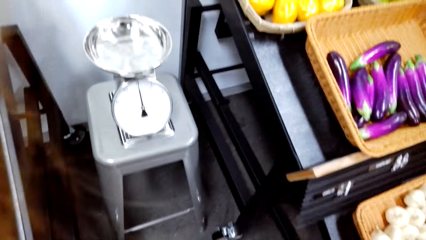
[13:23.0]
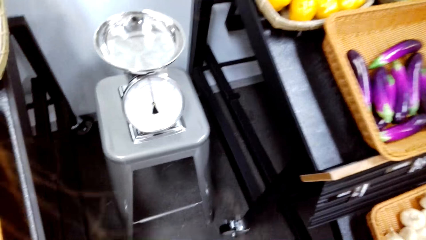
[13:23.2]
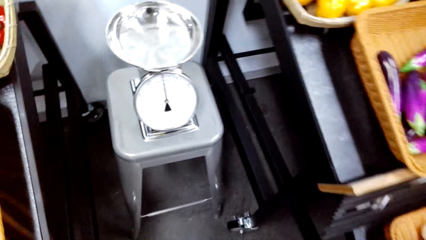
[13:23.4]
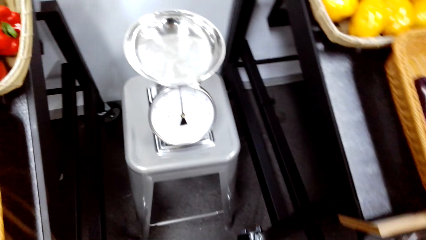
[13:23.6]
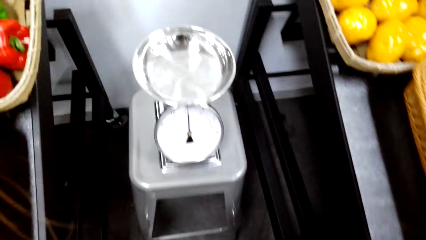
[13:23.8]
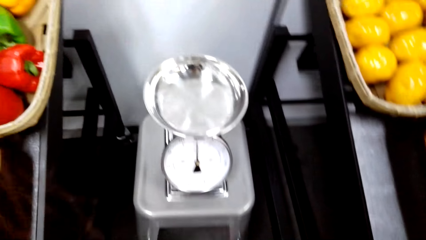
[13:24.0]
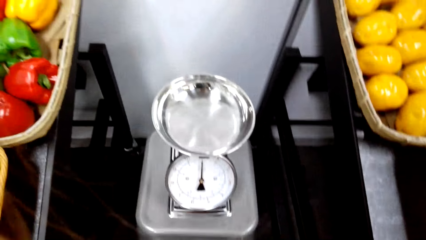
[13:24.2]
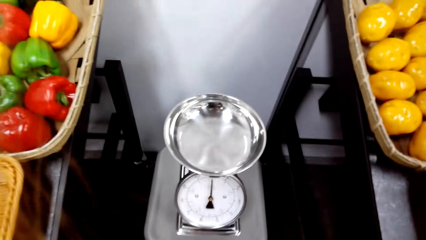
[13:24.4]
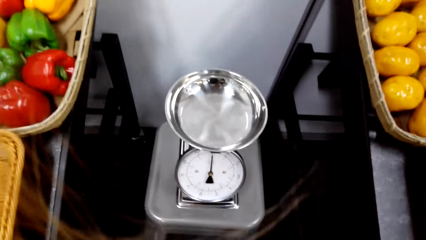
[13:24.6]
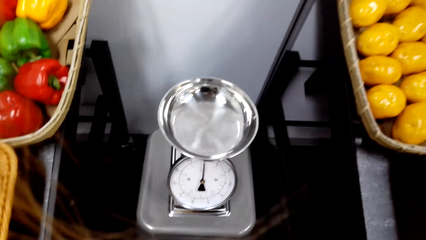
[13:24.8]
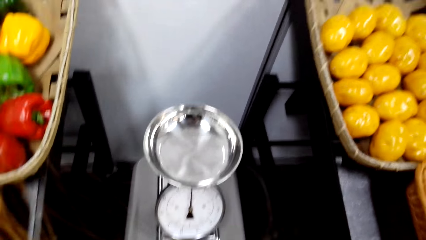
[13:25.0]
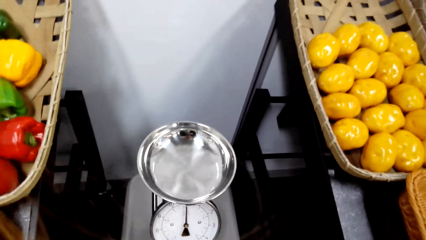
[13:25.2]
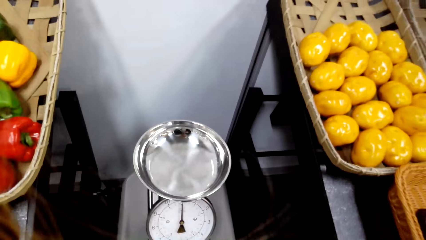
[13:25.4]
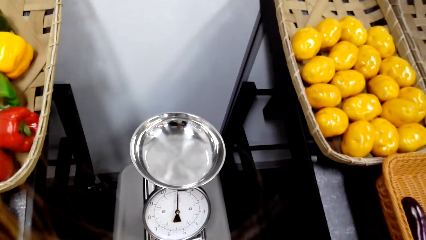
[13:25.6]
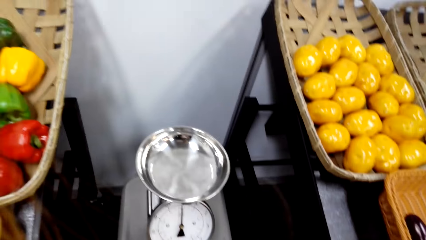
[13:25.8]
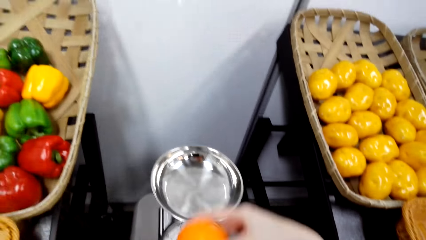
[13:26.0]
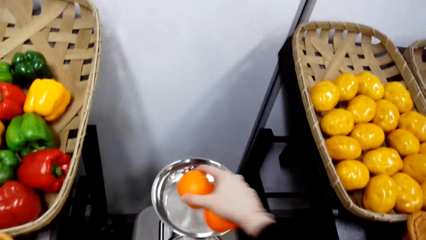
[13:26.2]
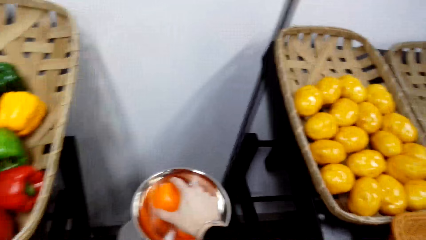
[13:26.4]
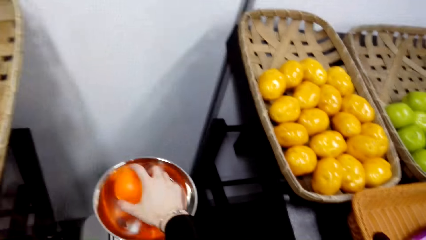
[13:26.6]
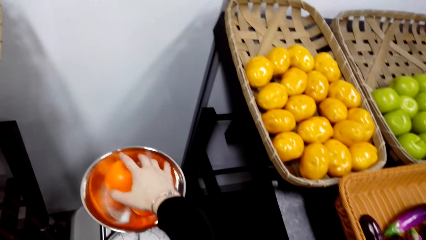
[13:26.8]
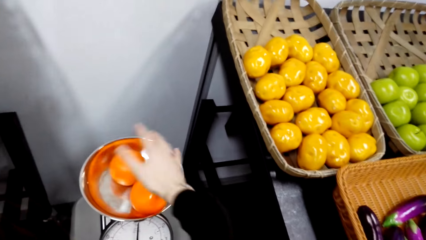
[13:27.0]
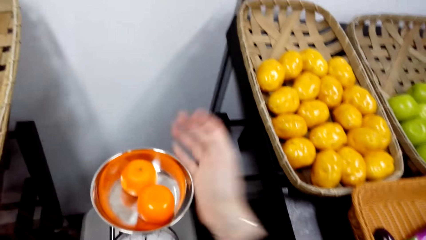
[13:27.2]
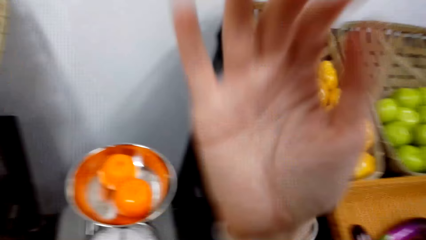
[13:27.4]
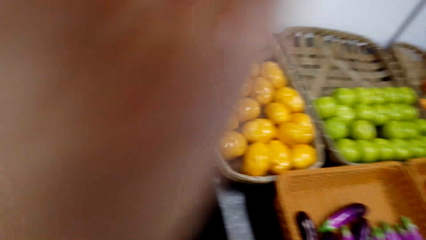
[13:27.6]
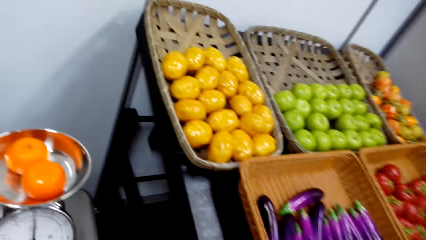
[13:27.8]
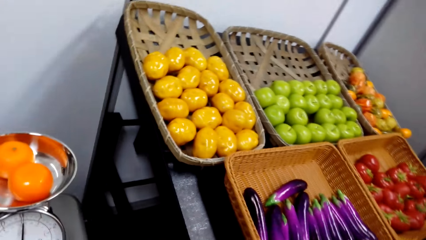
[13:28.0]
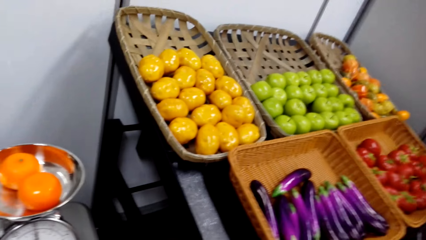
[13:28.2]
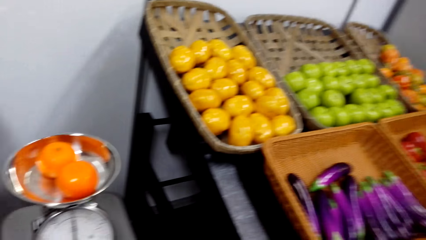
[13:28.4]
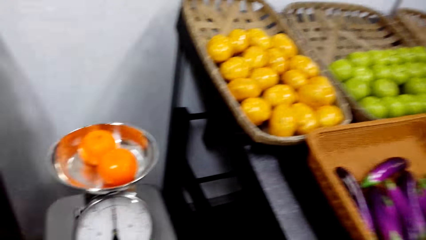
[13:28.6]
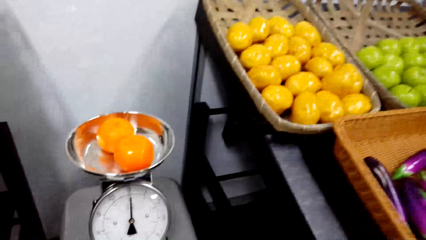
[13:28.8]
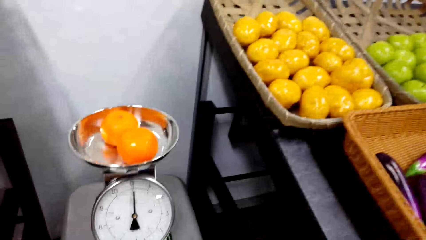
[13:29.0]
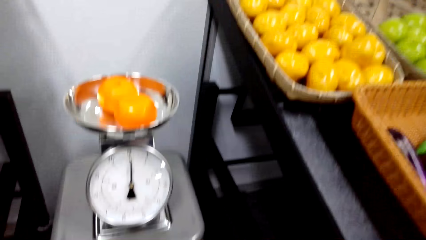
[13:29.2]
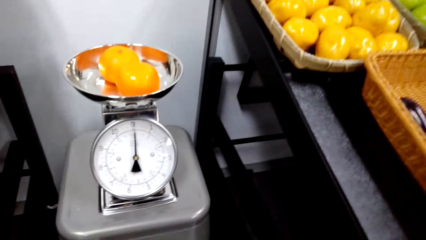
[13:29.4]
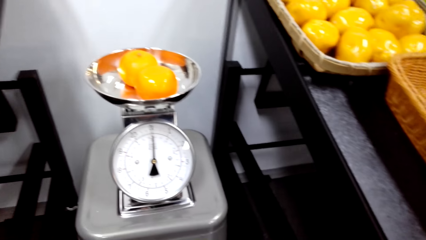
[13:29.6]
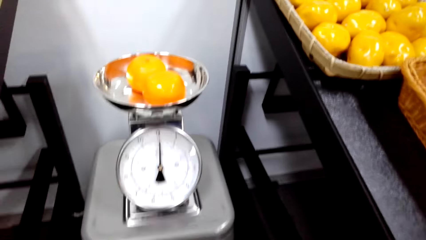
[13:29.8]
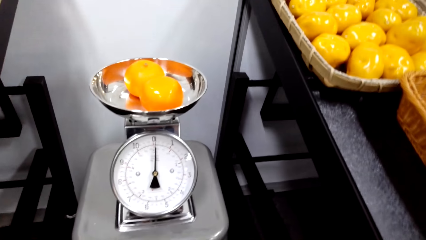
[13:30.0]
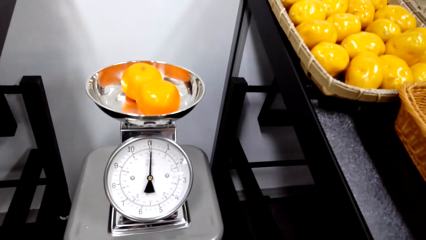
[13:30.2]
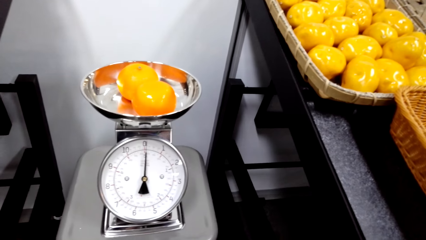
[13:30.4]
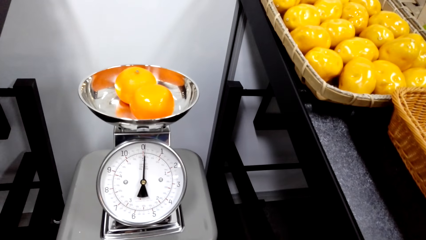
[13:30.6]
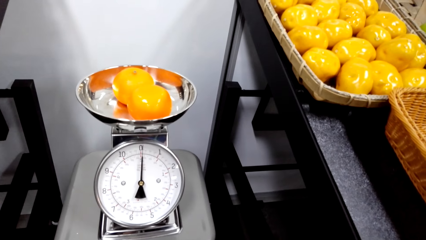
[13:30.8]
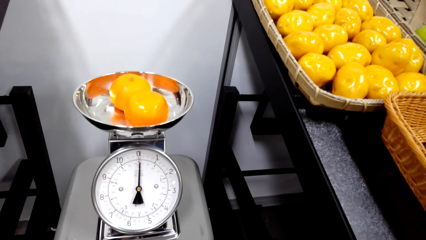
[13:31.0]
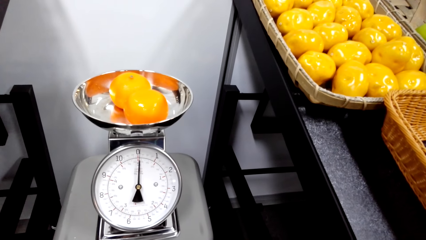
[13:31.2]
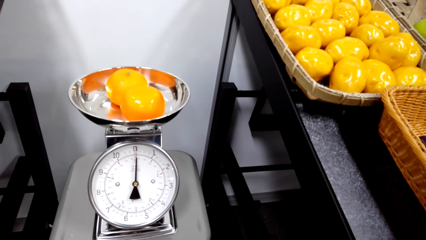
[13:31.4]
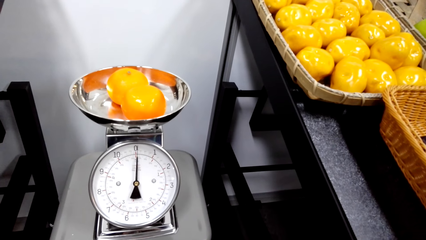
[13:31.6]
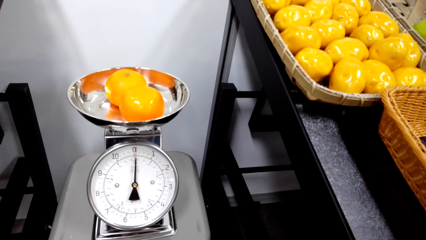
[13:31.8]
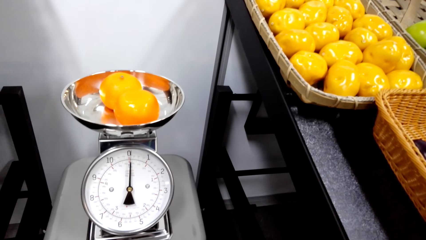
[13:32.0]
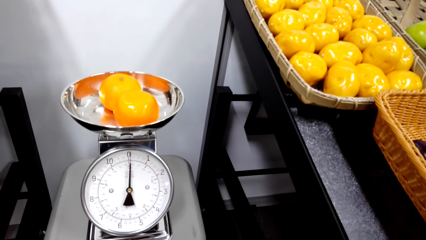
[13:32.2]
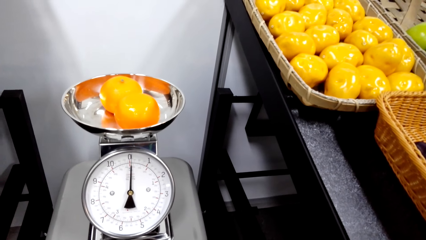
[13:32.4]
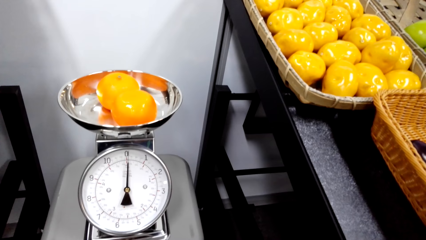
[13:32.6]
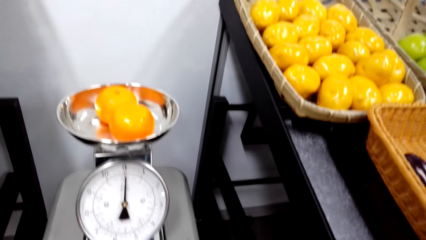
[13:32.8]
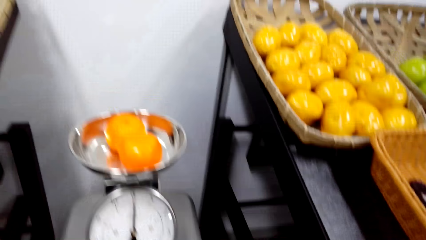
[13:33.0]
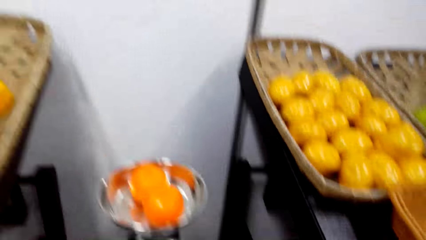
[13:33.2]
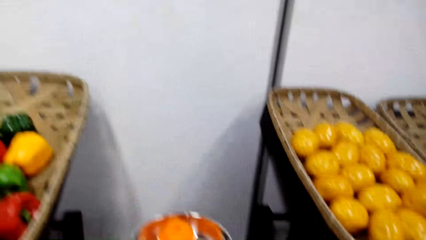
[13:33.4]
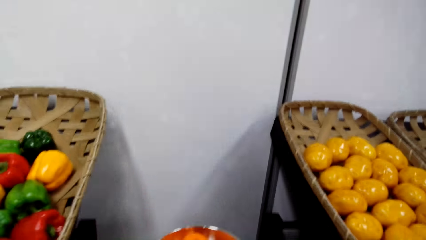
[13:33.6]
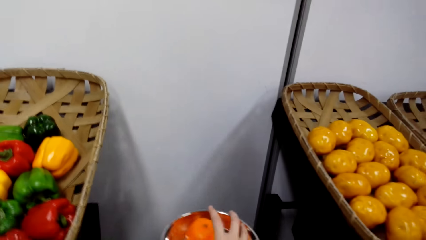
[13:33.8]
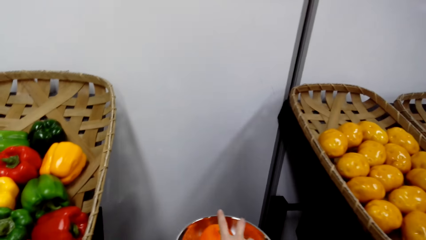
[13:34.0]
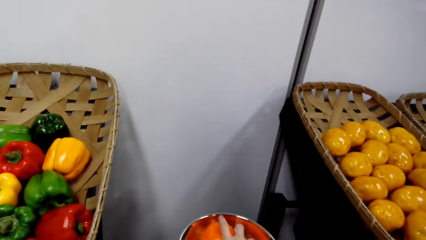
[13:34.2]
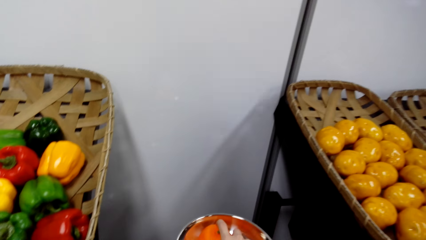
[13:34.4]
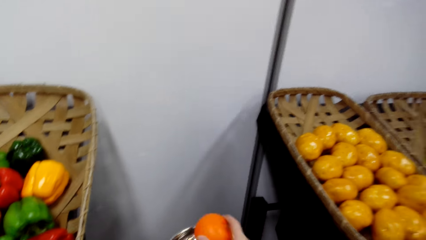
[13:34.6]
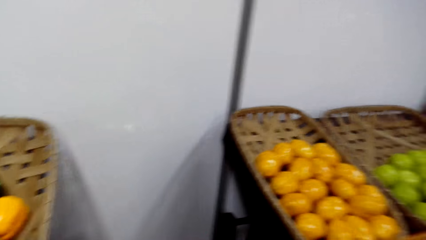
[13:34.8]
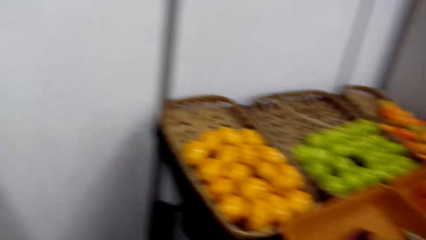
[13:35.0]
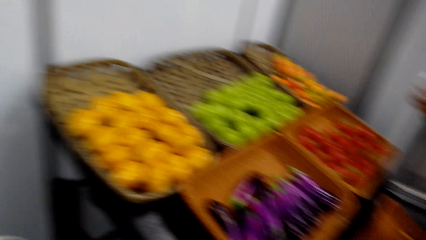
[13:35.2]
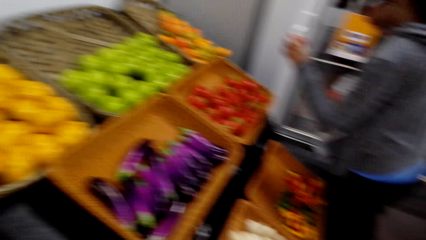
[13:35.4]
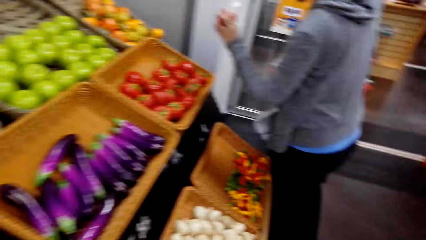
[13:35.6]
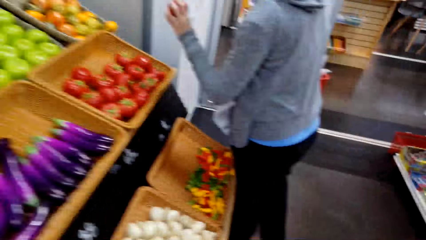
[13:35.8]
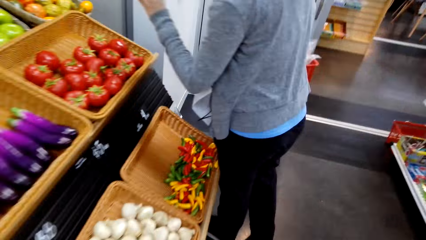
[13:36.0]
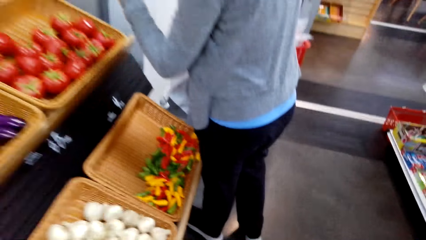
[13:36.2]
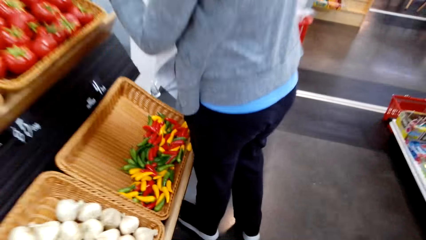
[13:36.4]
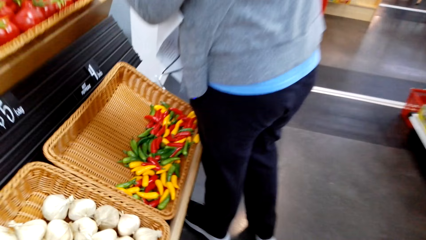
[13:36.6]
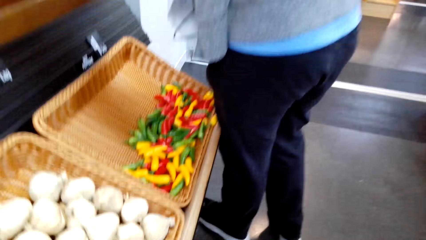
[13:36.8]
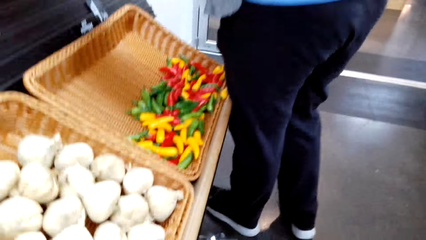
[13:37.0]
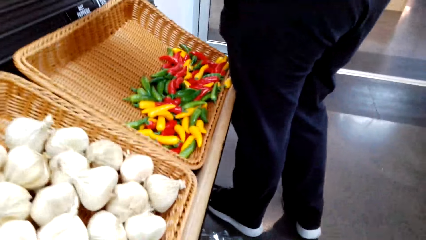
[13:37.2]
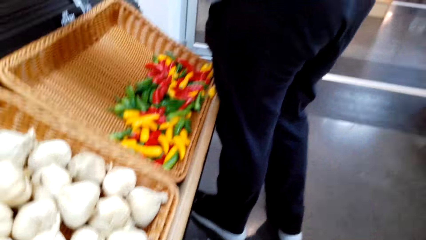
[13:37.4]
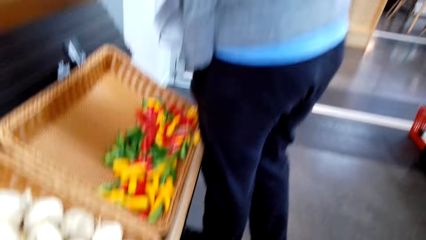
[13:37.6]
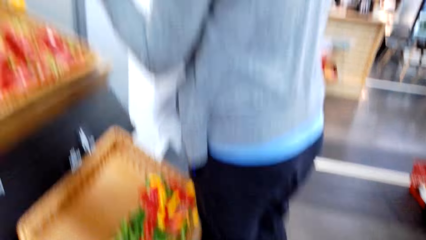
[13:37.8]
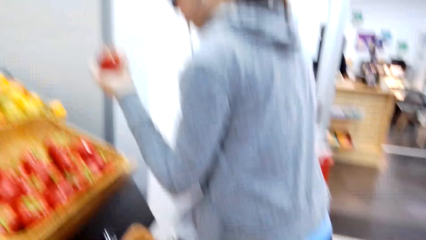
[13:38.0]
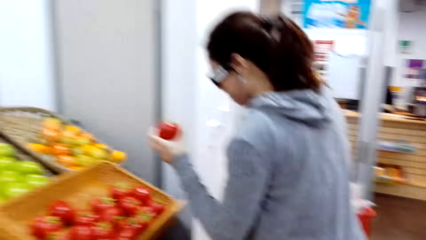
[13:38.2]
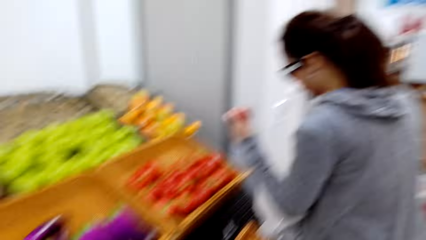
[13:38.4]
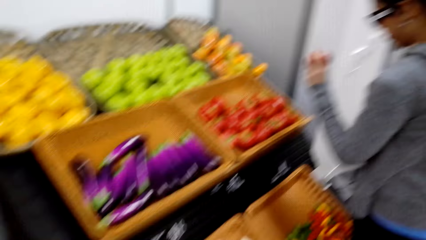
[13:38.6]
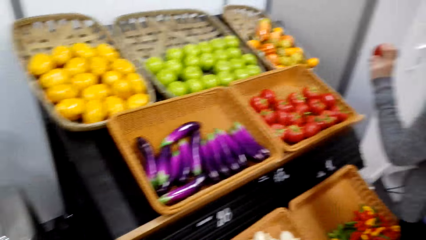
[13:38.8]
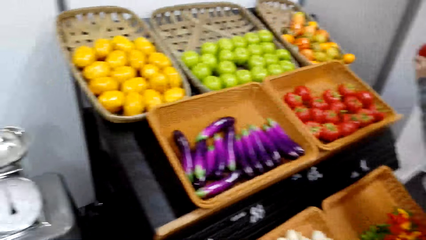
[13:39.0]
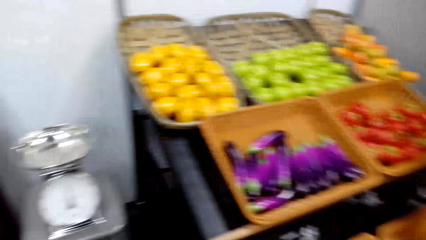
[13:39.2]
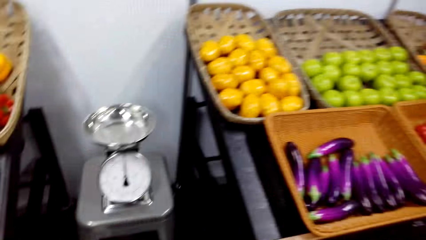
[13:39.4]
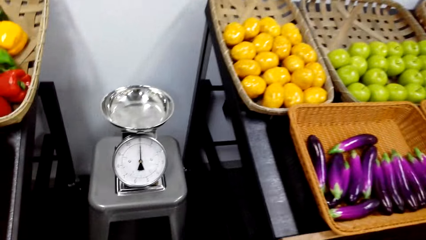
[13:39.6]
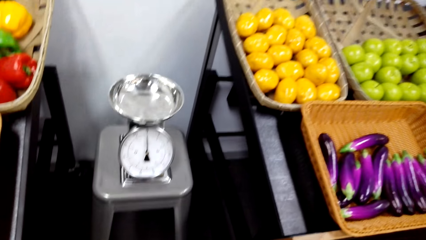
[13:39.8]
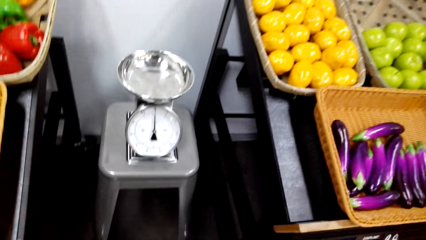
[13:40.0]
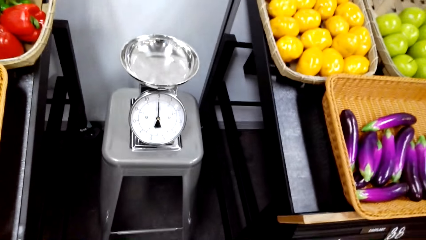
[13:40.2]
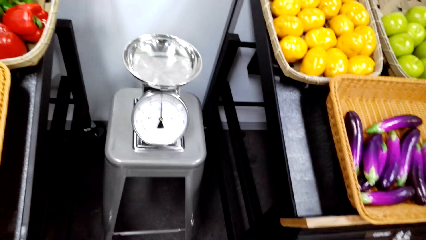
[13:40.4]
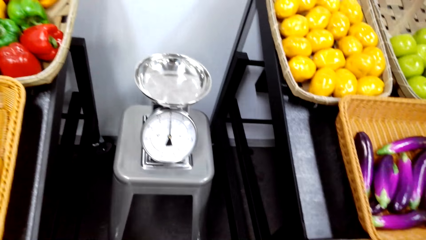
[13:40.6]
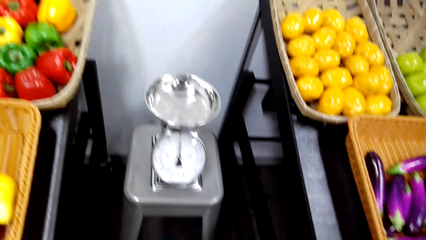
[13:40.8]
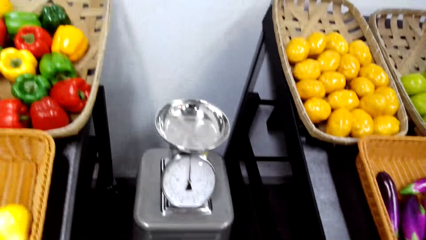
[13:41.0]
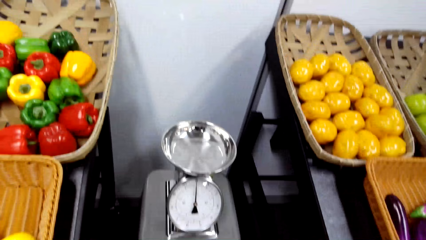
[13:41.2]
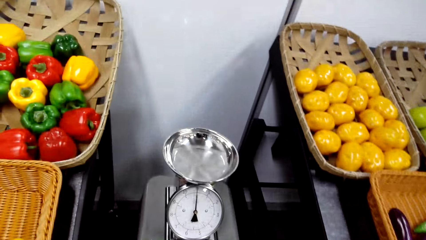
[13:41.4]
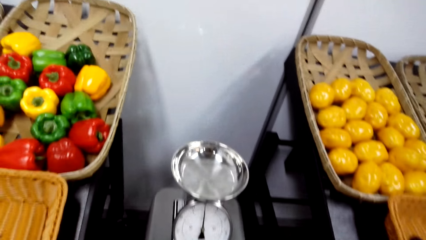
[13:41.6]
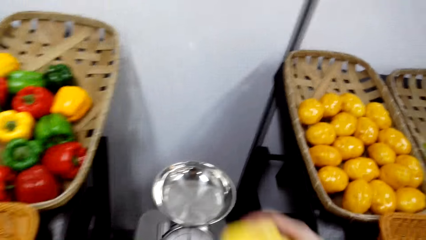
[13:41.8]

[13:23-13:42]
The camera wearer moves towards the kitchen weighing scale. They weigh two oranges on the kitchen weighing scale. They adjust a hand. They view the scale readings on the kitchen weighing scale. They remove the oranges from the kitchen weighing scale. A woman views the tomato in the hand. The camera wearer bends beside the garlic. They turn towards the kitchen weighing scale.
